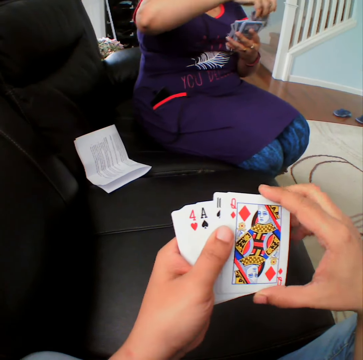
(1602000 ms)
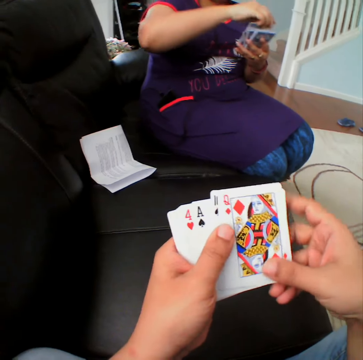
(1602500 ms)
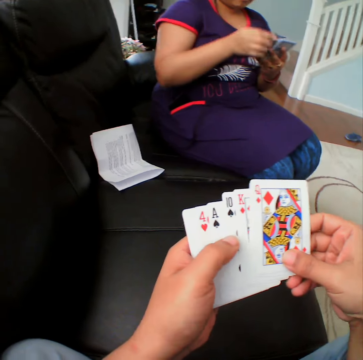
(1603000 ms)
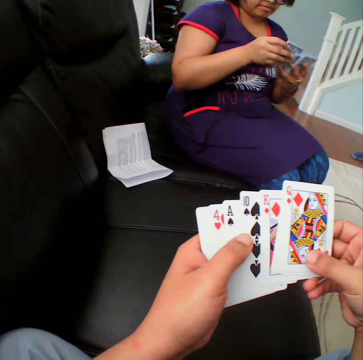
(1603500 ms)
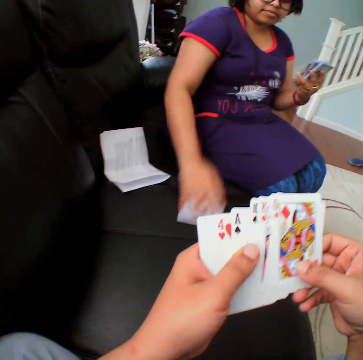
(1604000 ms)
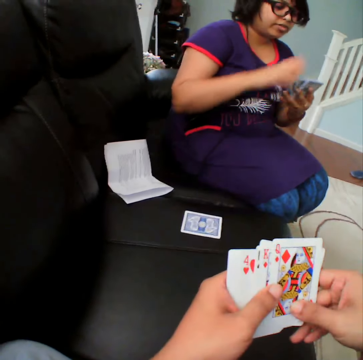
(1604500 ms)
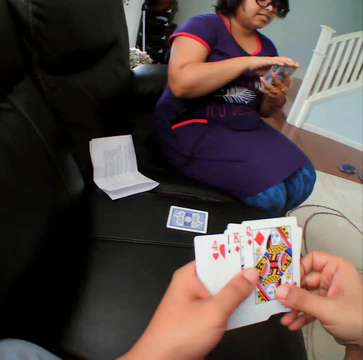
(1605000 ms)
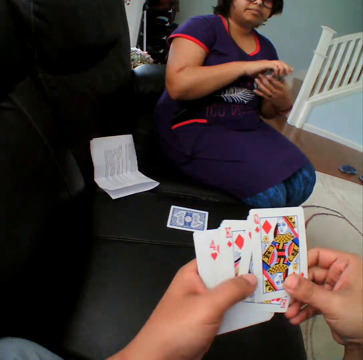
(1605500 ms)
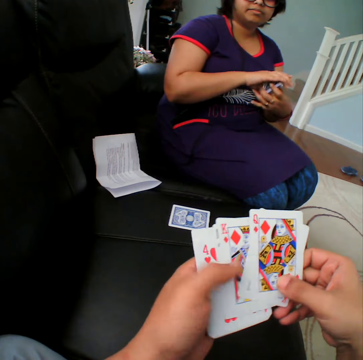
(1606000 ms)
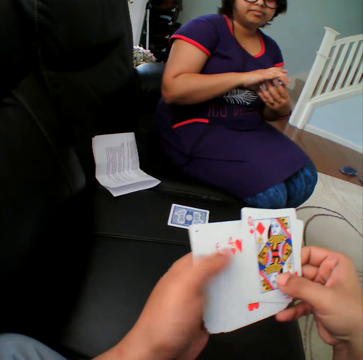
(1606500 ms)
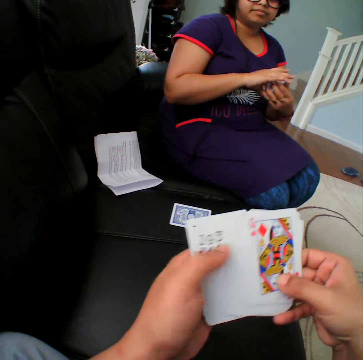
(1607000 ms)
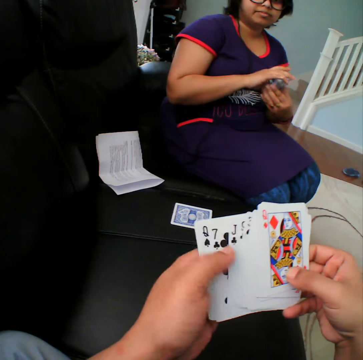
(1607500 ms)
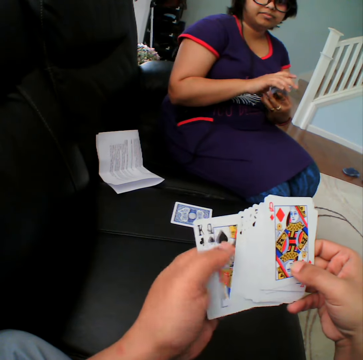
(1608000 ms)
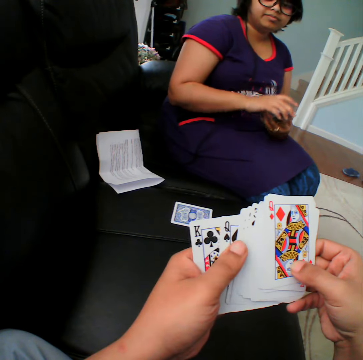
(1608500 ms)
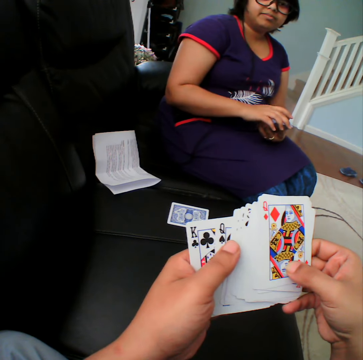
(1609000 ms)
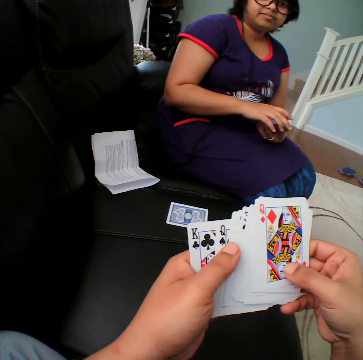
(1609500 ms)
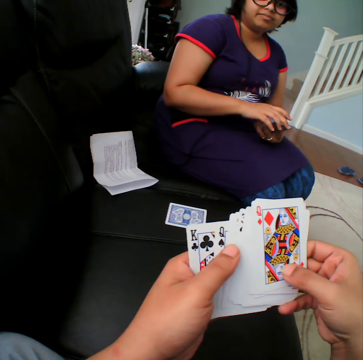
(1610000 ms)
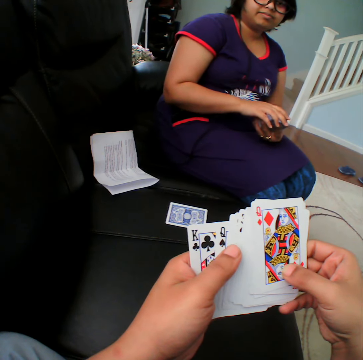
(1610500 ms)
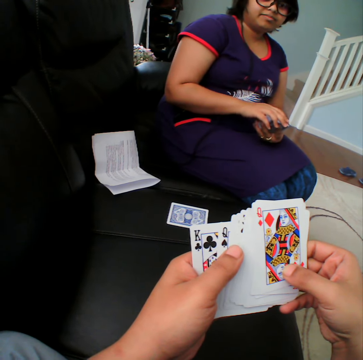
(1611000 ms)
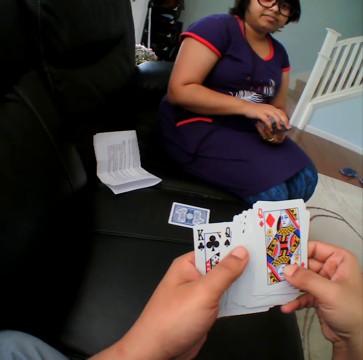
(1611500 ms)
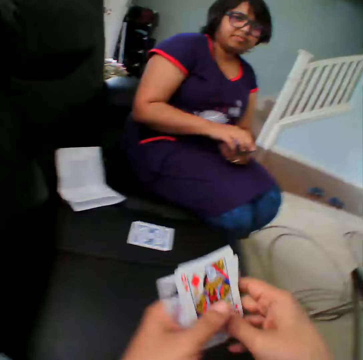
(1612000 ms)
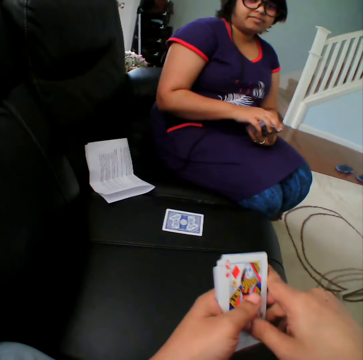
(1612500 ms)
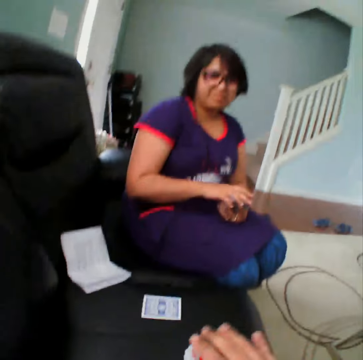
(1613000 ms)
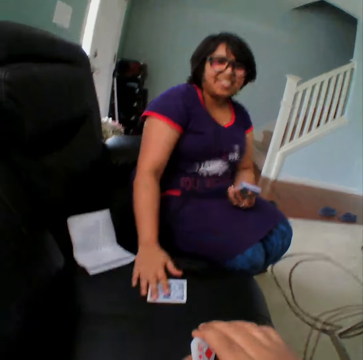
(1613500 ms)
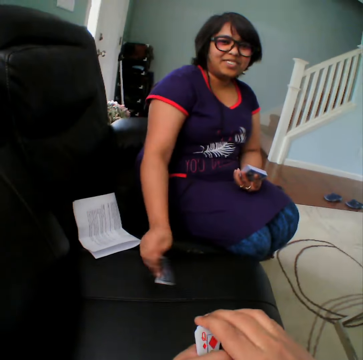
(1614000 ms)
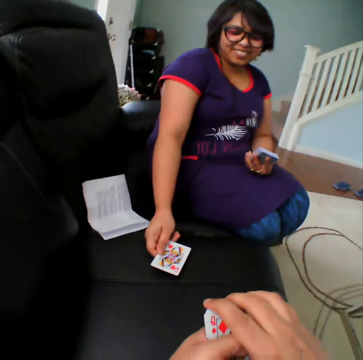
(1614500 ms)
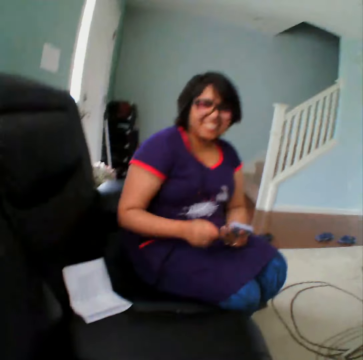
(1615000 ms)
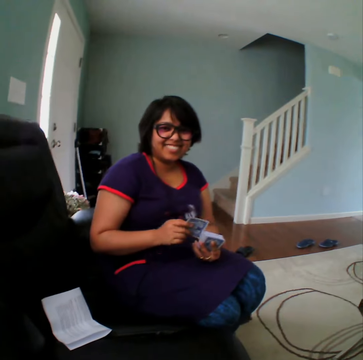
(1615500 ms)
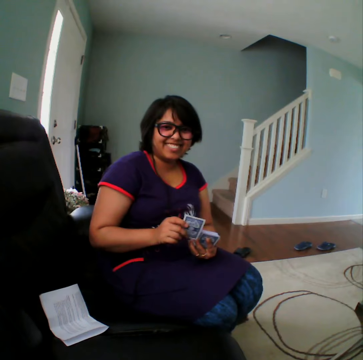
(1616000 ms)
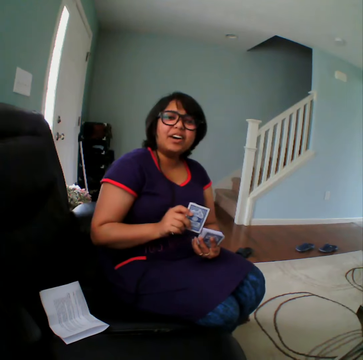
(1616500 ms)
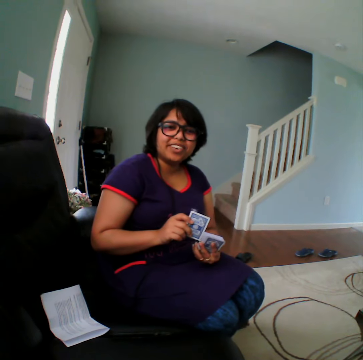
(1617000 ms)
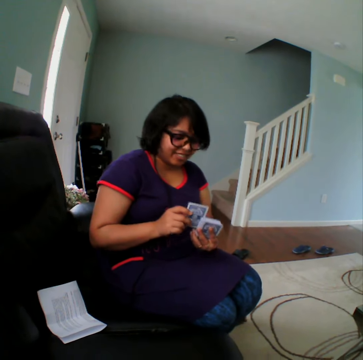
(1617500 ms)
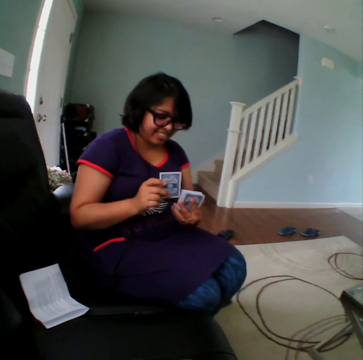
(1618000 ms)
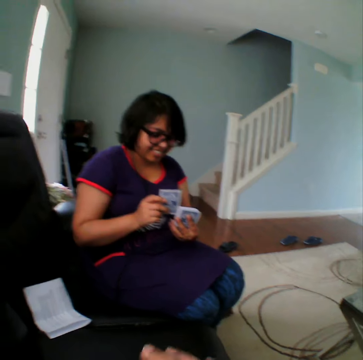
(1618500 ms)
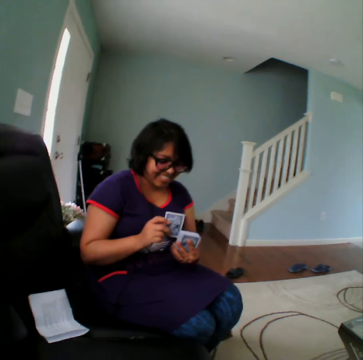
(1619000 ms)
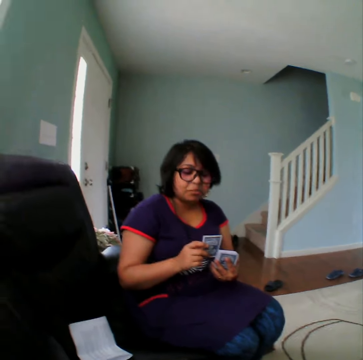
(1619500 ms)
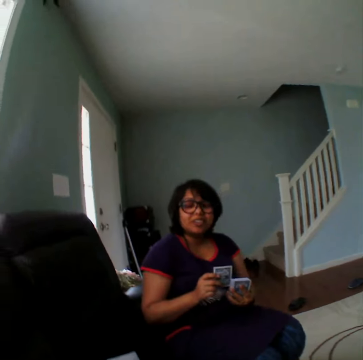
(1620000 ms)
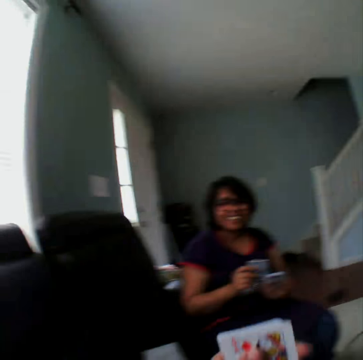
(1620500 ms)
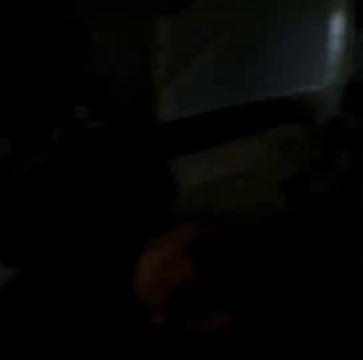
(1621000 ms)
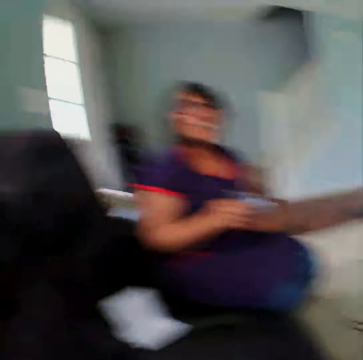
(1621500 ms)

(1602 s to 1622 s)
A person places the card on the couch. The camera wearer selects the cards. The person touches the card, picks the card, turns the card, and takes the card back. The person converses with the camera wearer.

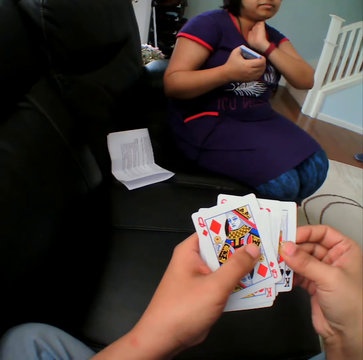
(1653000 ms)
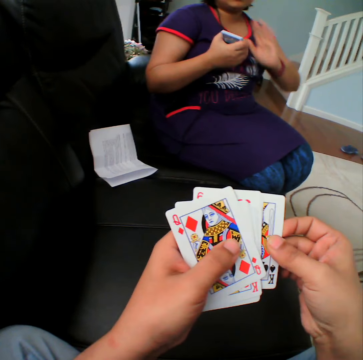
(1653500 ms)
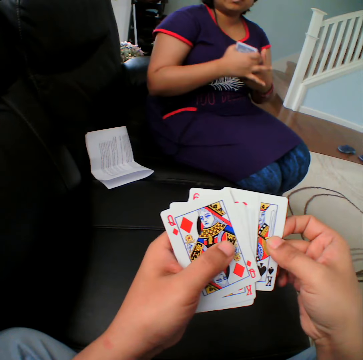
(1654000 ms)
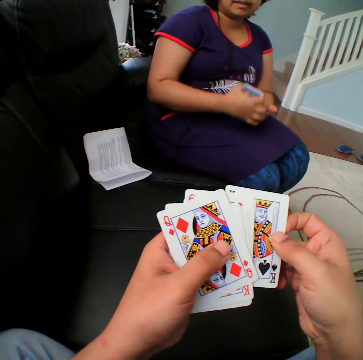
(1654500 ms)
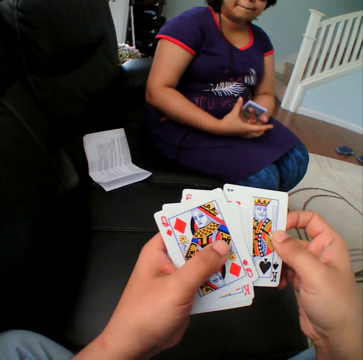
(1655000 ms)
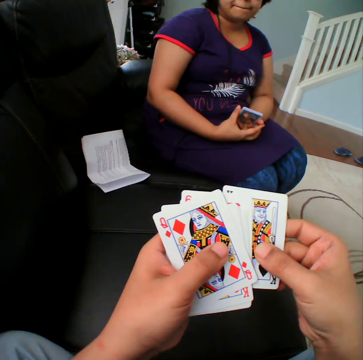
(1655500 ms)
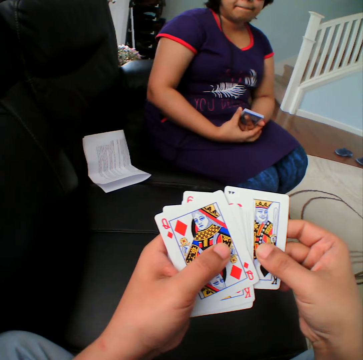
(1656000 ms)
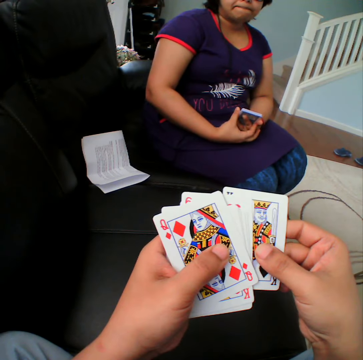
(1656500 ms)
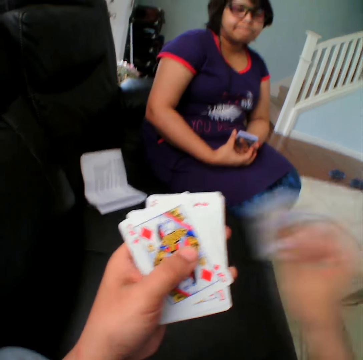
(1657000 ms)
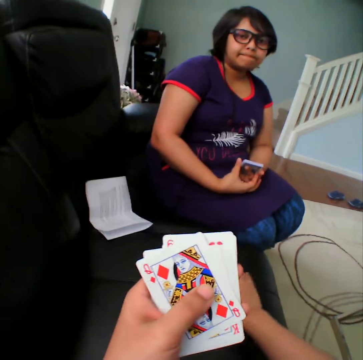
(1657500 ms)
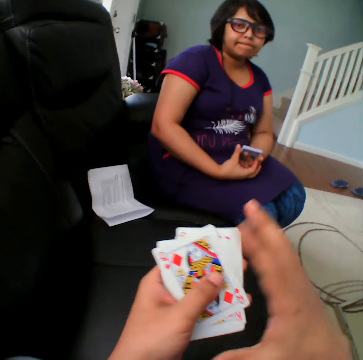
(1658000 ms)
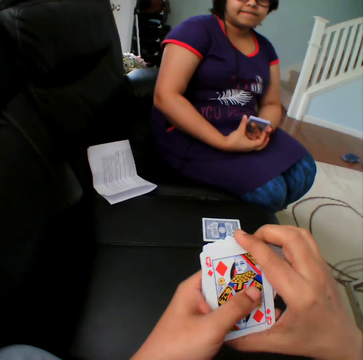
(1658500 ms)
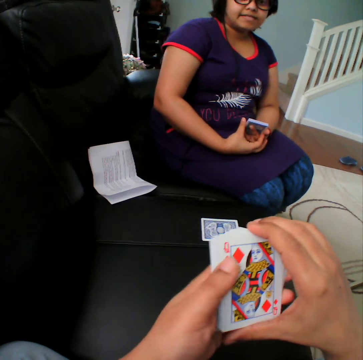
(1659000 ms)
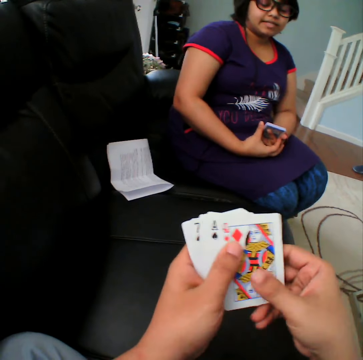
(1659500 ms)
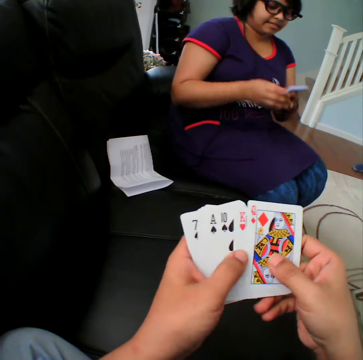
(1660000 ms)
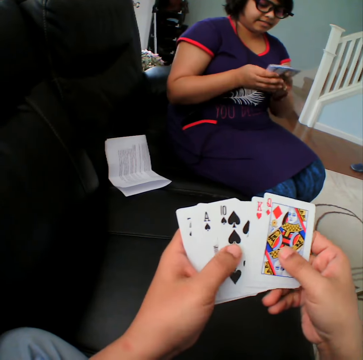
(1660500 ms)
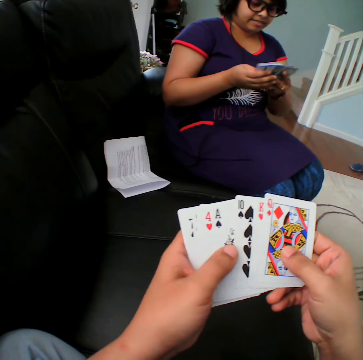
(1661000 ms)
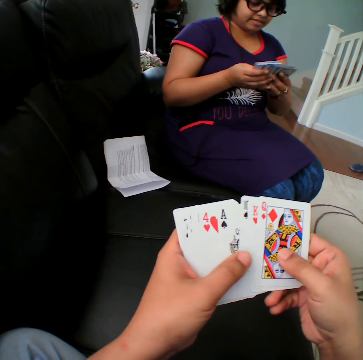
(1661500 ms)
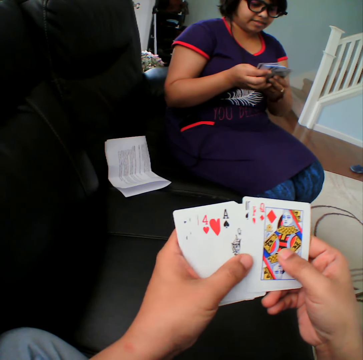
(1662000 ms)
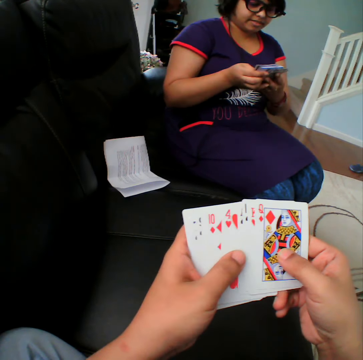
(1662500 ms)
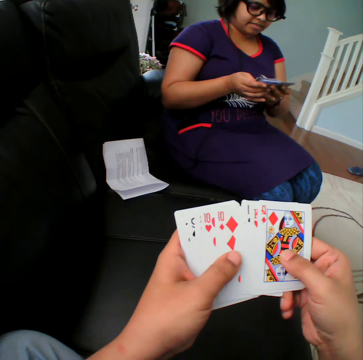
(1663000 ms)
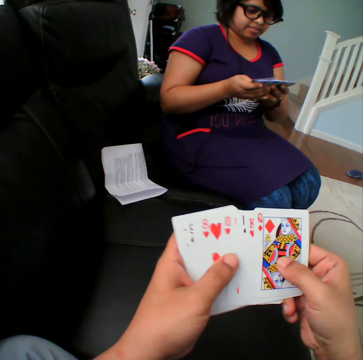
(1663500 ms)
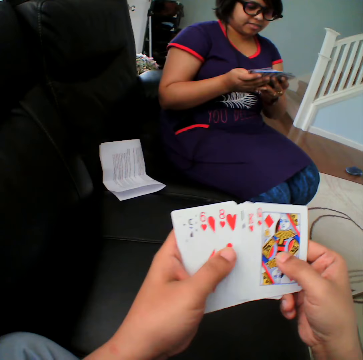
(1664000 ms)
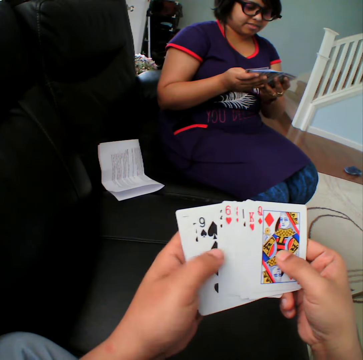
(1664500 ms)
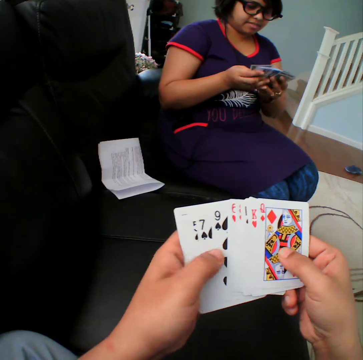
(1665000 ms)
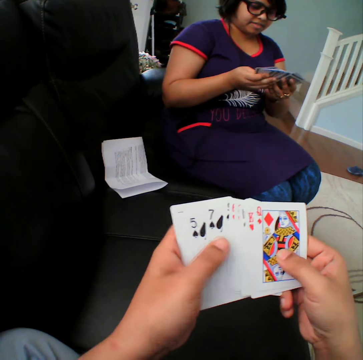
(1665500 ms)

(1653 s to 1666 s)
The camera wearer picks the card. They place the card on the couch. They hold the cards, select the cards, and move the cards in the hands.

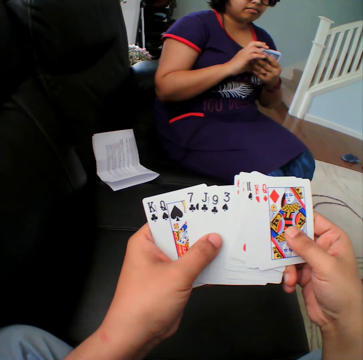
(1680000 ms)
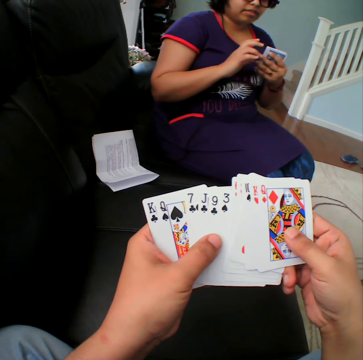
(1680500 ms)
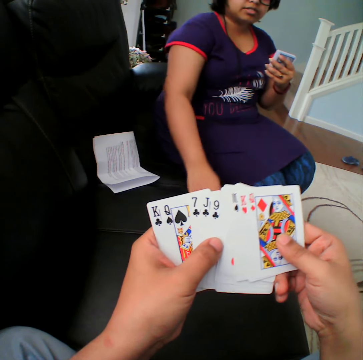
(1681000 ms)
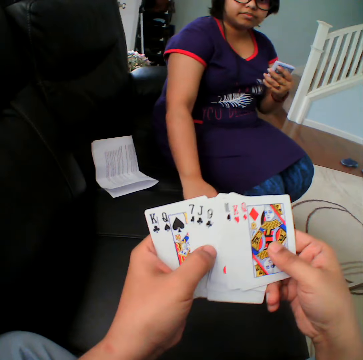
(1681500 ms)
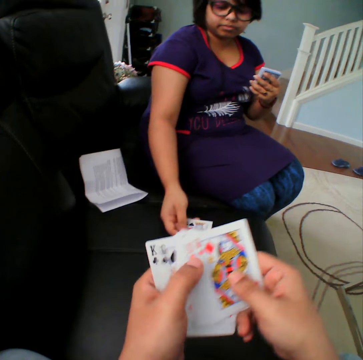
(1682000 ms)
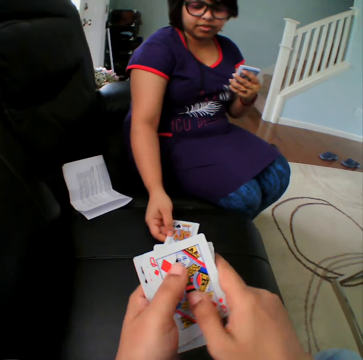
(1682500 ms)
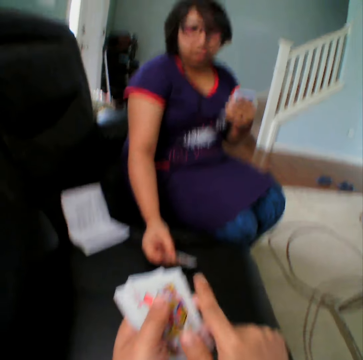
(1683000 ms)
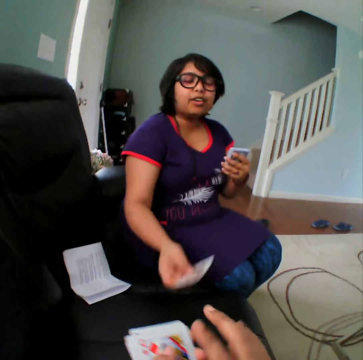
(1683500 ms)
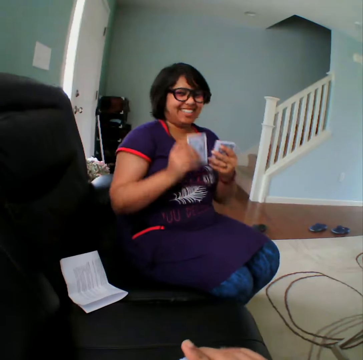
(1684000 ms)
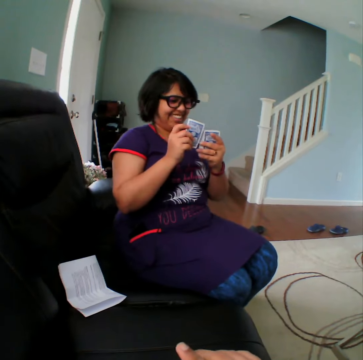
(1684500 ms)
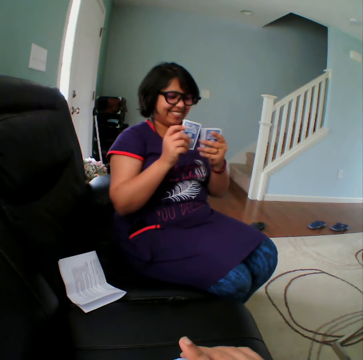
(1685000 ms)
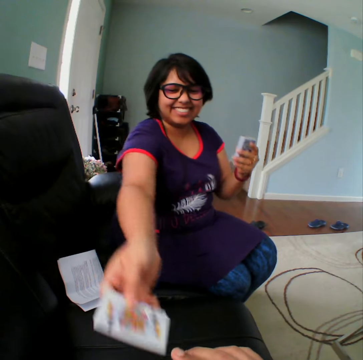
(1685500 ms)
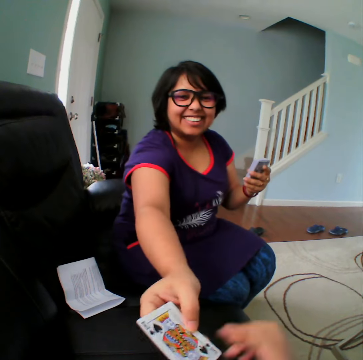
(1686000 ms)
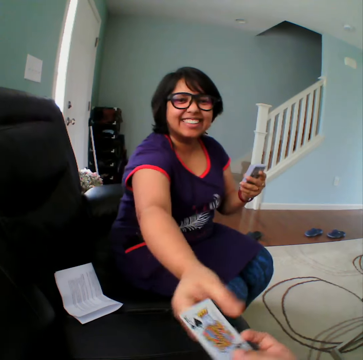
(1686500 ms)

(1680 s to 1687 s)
A person picks the card down. The person turns the card in the table. The person takes the card. The person gives the card to the camera wearer.
